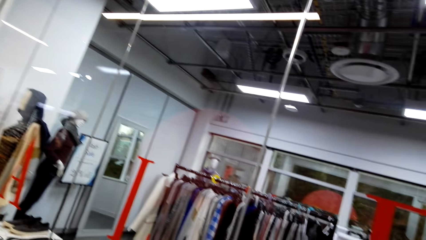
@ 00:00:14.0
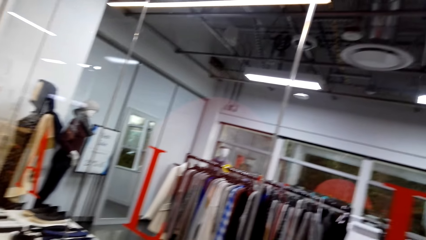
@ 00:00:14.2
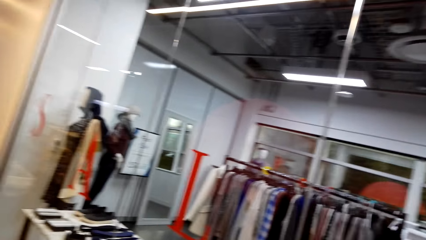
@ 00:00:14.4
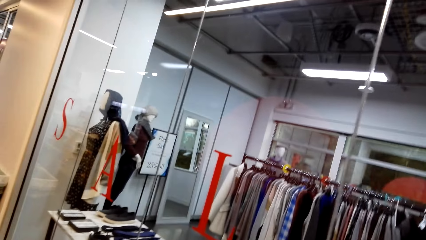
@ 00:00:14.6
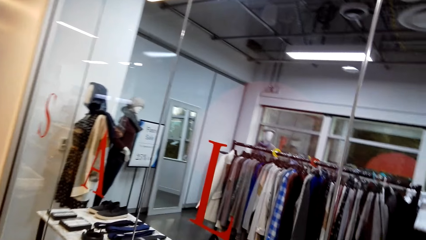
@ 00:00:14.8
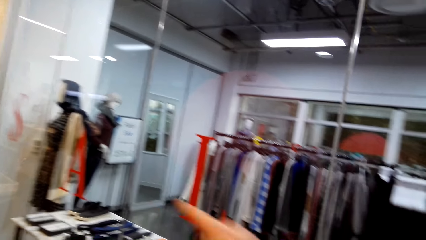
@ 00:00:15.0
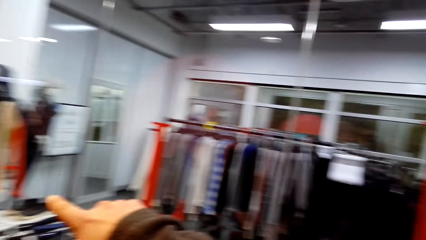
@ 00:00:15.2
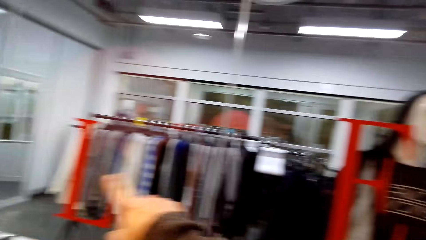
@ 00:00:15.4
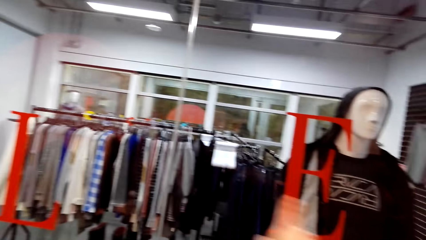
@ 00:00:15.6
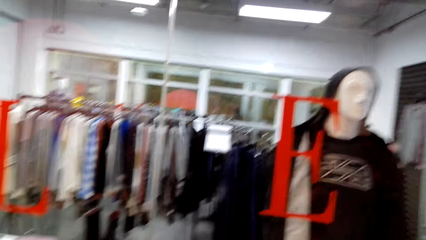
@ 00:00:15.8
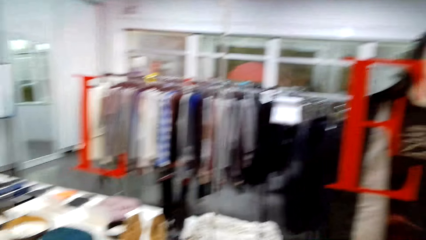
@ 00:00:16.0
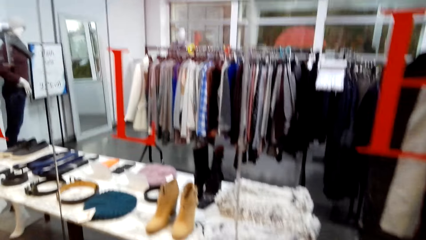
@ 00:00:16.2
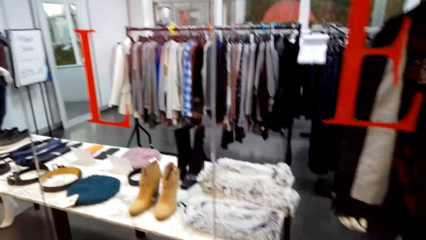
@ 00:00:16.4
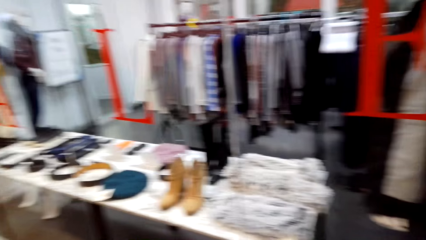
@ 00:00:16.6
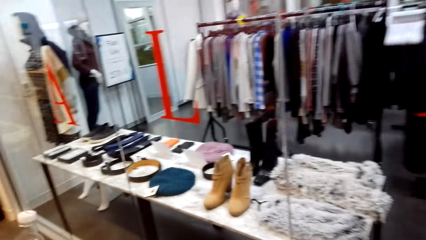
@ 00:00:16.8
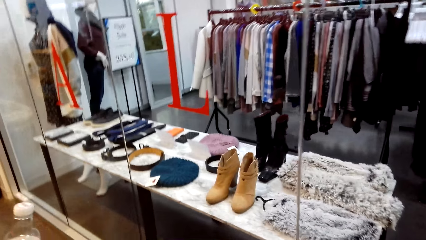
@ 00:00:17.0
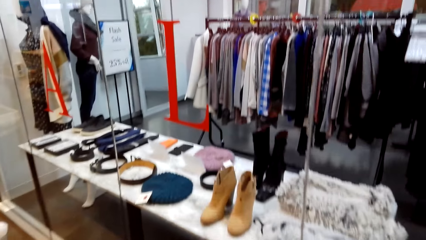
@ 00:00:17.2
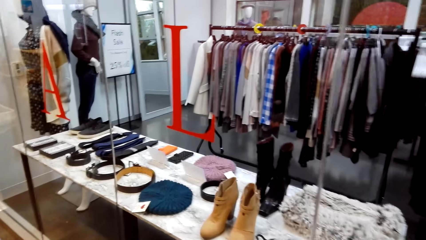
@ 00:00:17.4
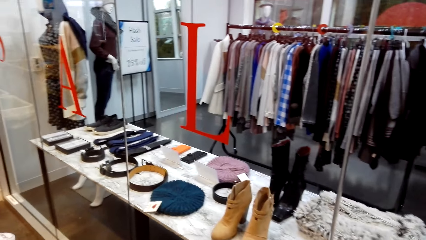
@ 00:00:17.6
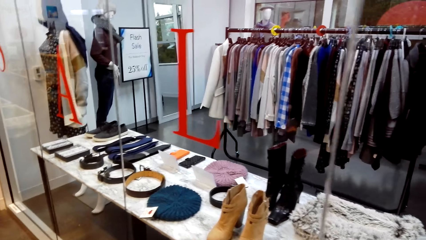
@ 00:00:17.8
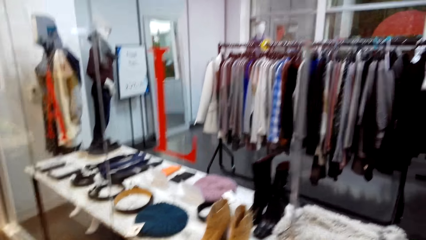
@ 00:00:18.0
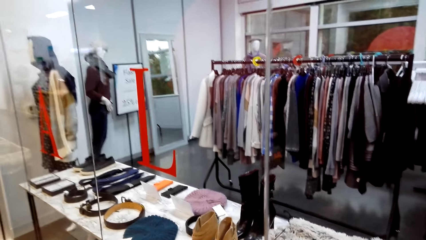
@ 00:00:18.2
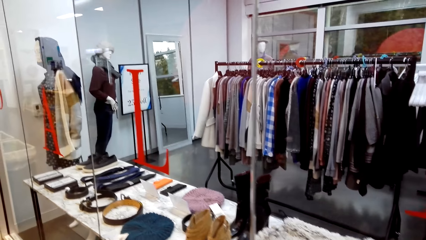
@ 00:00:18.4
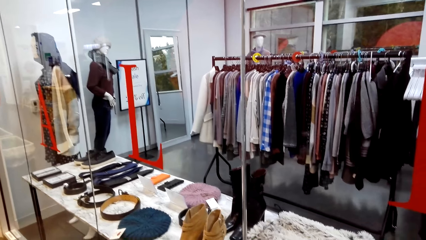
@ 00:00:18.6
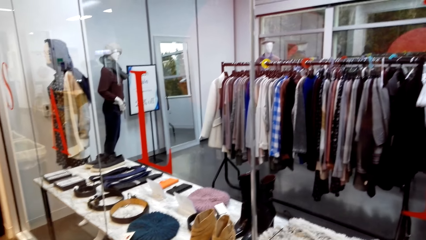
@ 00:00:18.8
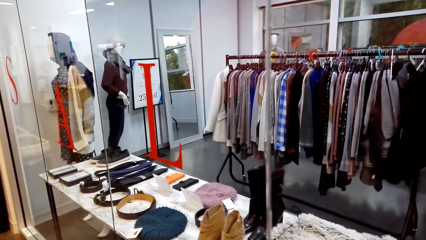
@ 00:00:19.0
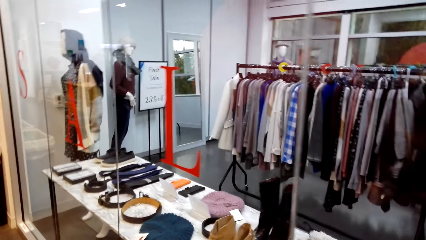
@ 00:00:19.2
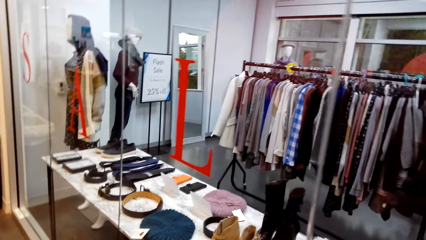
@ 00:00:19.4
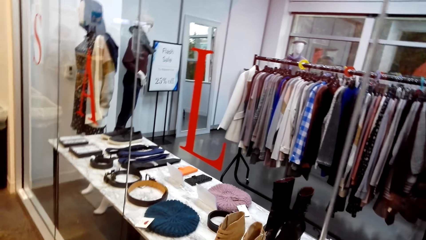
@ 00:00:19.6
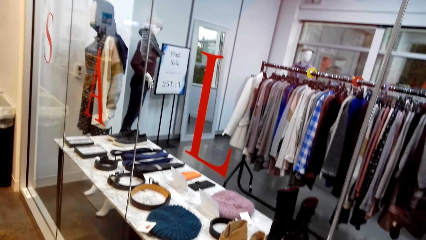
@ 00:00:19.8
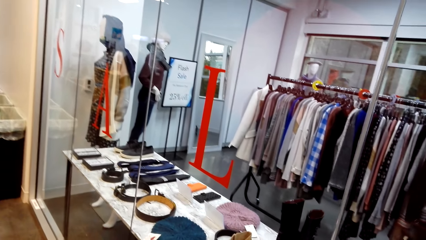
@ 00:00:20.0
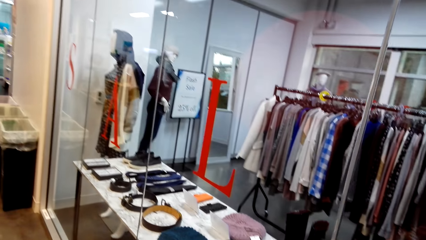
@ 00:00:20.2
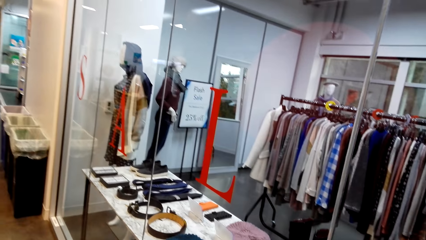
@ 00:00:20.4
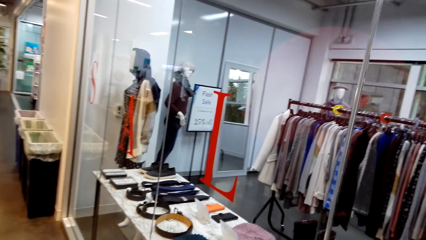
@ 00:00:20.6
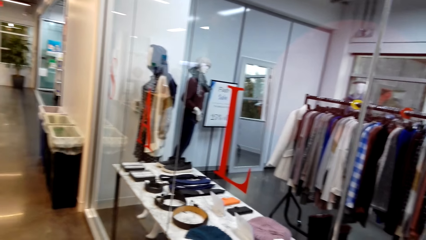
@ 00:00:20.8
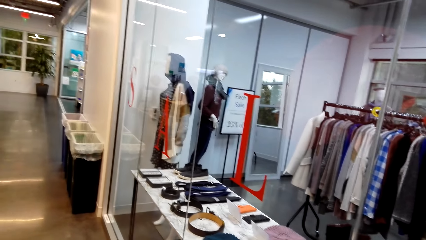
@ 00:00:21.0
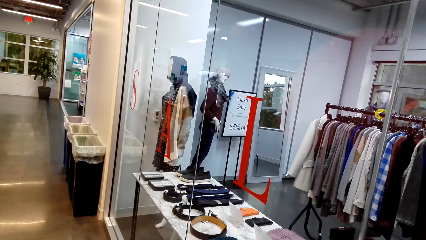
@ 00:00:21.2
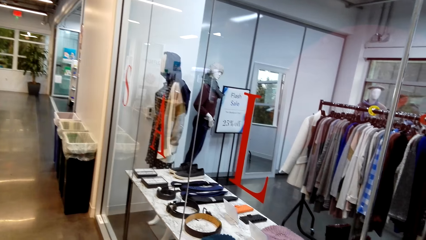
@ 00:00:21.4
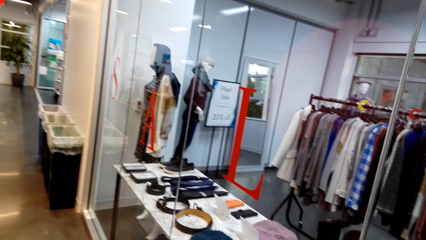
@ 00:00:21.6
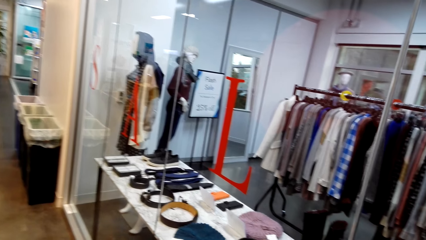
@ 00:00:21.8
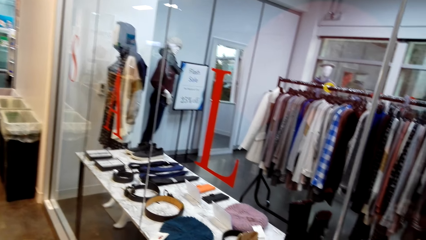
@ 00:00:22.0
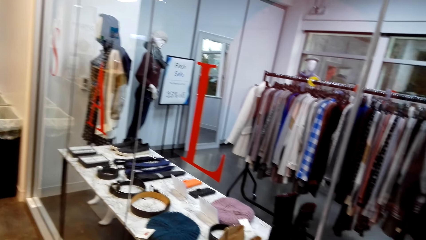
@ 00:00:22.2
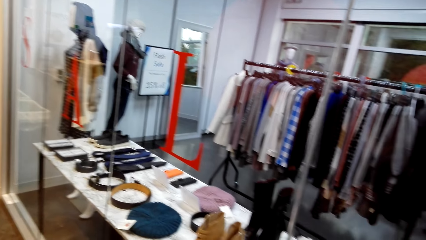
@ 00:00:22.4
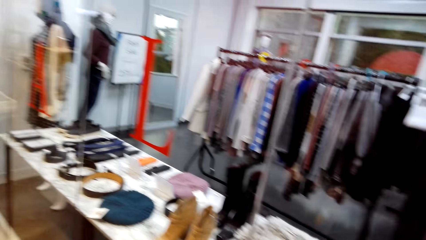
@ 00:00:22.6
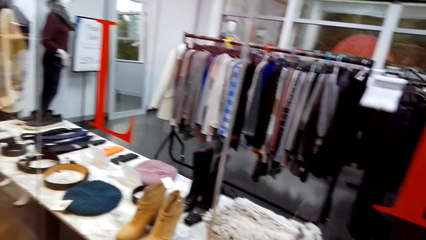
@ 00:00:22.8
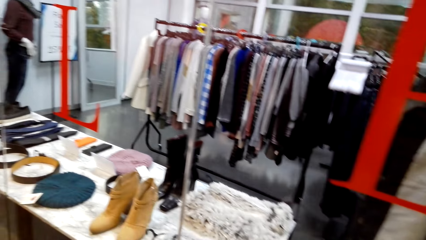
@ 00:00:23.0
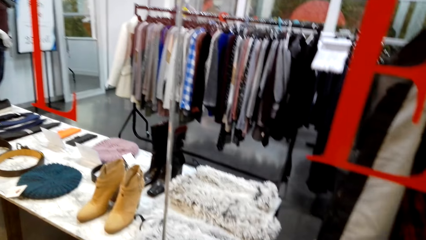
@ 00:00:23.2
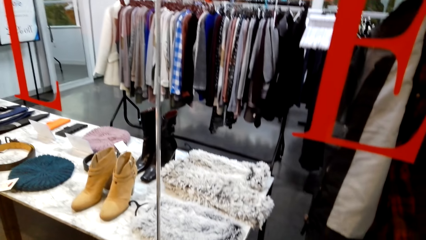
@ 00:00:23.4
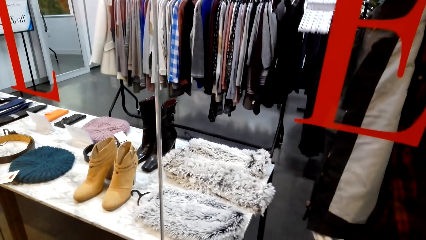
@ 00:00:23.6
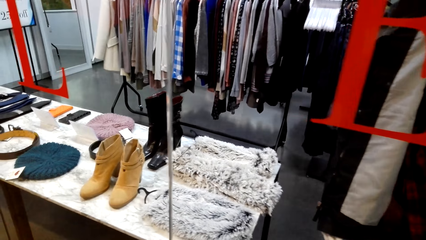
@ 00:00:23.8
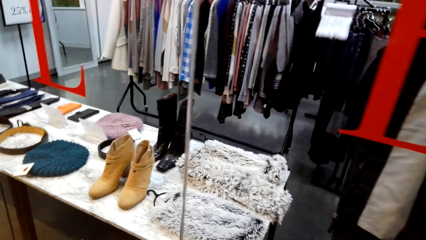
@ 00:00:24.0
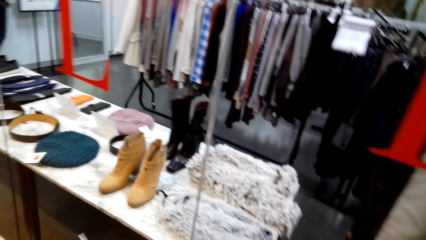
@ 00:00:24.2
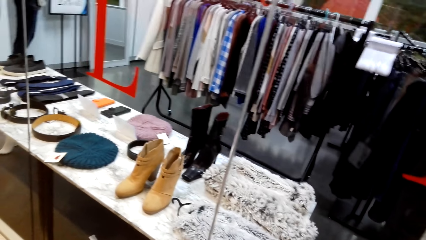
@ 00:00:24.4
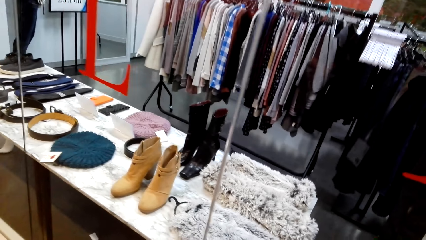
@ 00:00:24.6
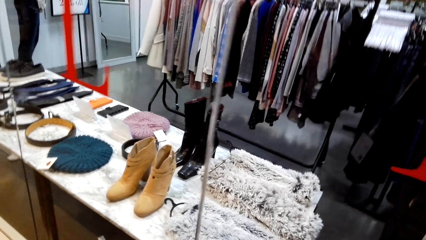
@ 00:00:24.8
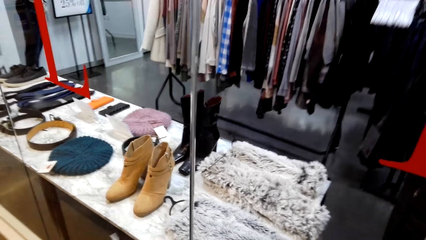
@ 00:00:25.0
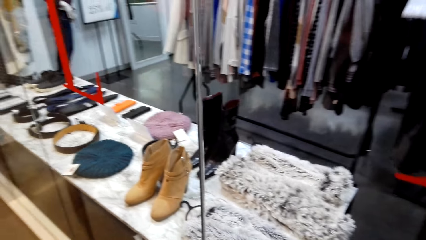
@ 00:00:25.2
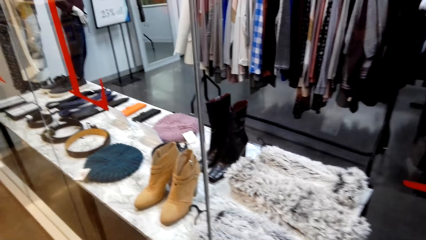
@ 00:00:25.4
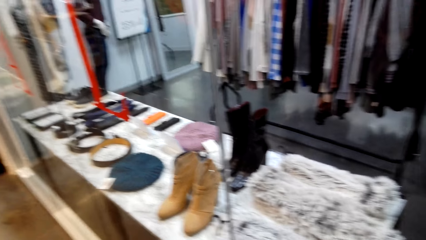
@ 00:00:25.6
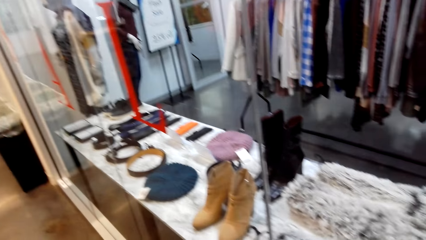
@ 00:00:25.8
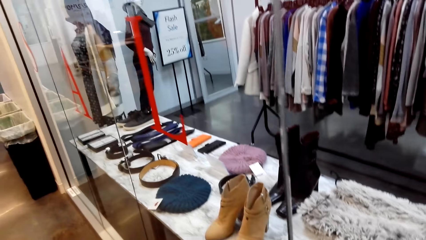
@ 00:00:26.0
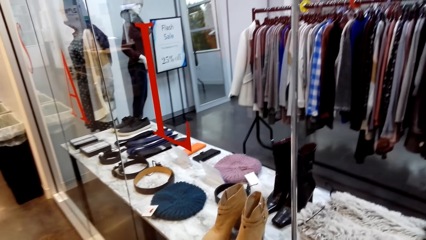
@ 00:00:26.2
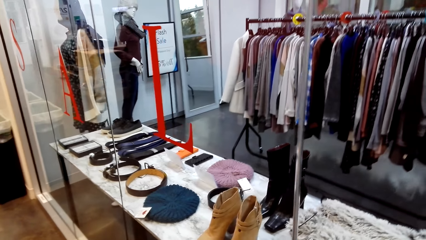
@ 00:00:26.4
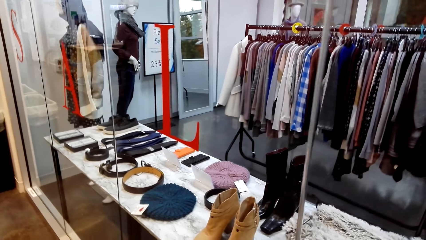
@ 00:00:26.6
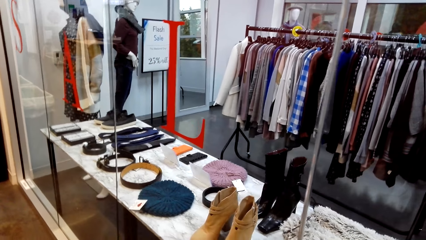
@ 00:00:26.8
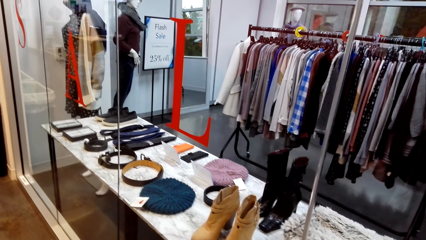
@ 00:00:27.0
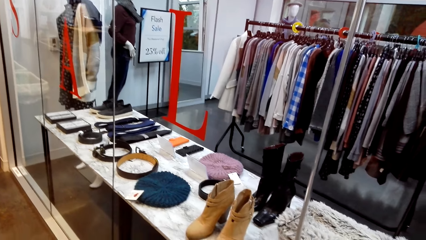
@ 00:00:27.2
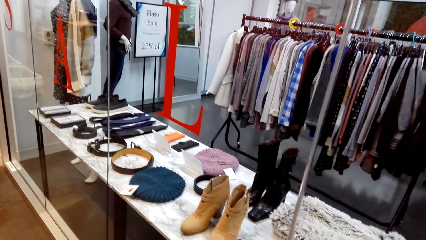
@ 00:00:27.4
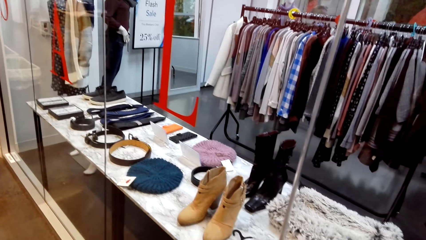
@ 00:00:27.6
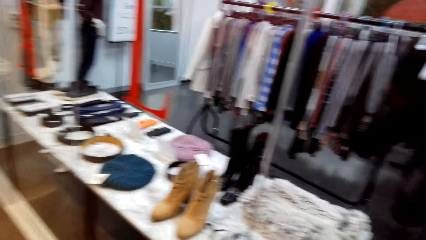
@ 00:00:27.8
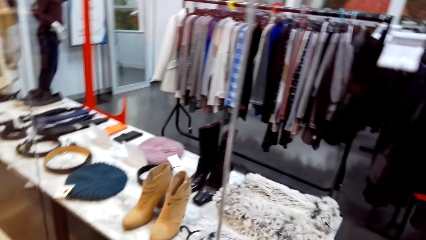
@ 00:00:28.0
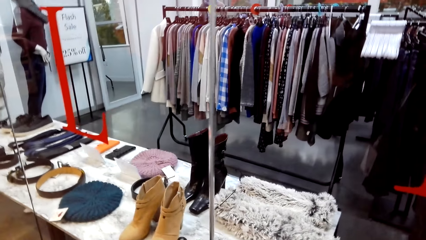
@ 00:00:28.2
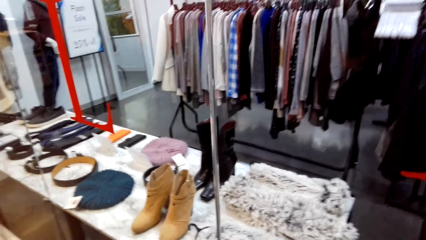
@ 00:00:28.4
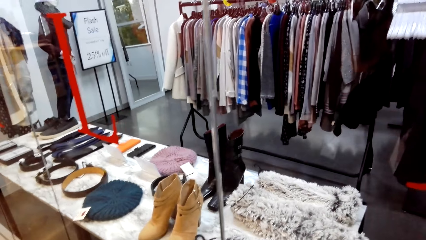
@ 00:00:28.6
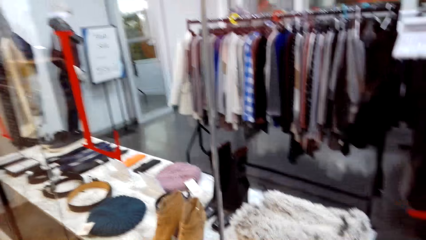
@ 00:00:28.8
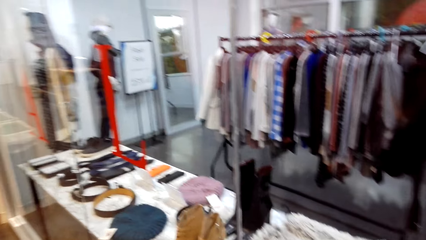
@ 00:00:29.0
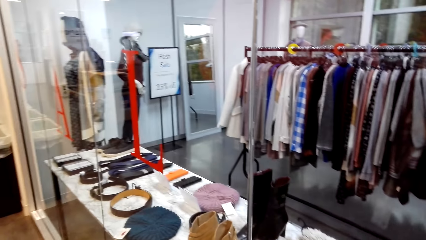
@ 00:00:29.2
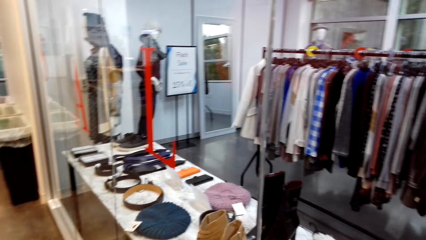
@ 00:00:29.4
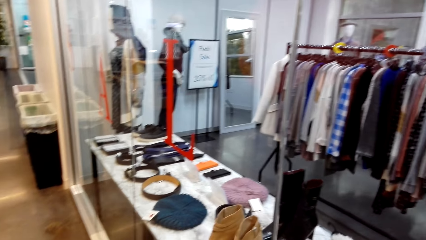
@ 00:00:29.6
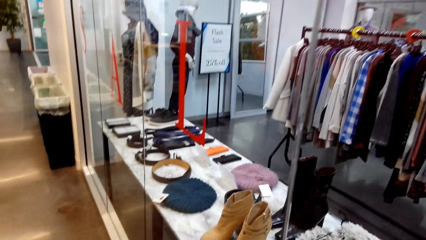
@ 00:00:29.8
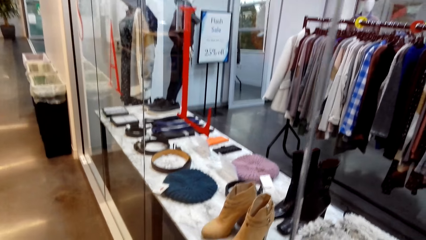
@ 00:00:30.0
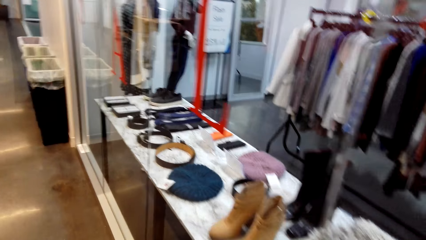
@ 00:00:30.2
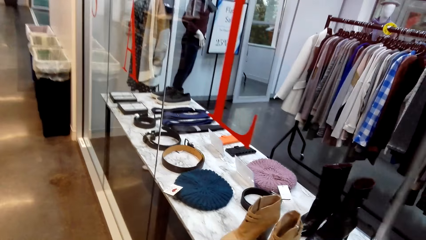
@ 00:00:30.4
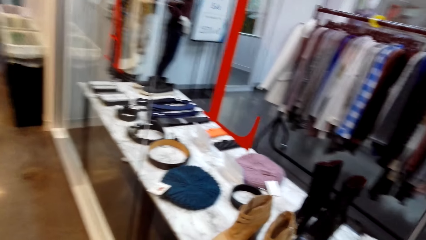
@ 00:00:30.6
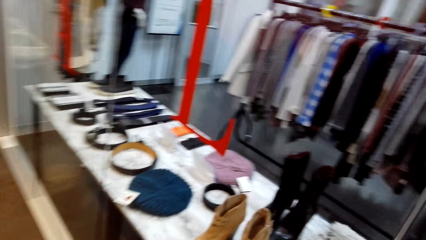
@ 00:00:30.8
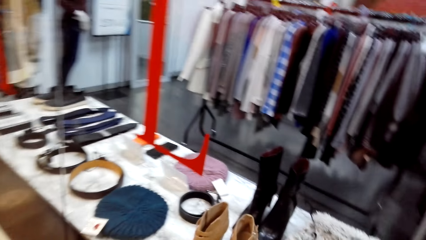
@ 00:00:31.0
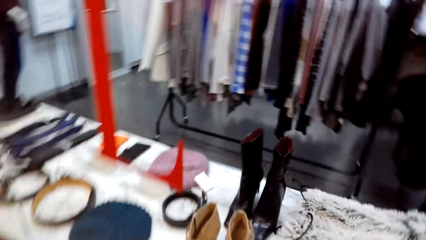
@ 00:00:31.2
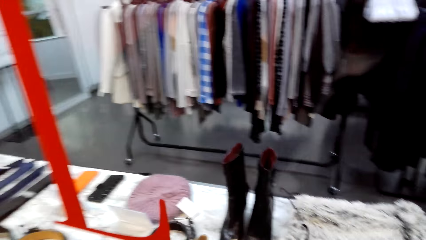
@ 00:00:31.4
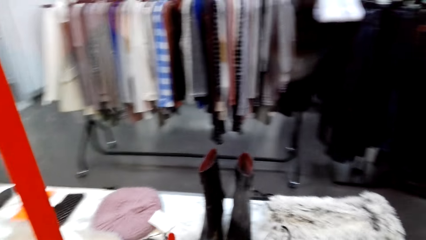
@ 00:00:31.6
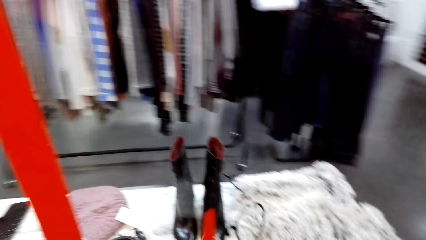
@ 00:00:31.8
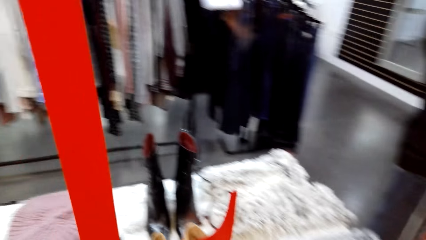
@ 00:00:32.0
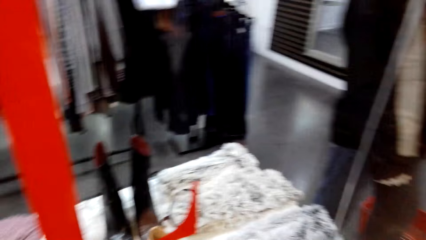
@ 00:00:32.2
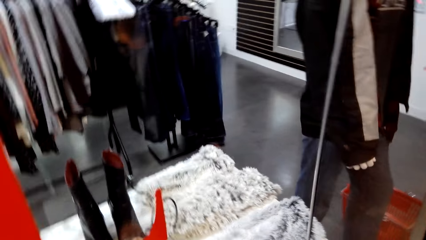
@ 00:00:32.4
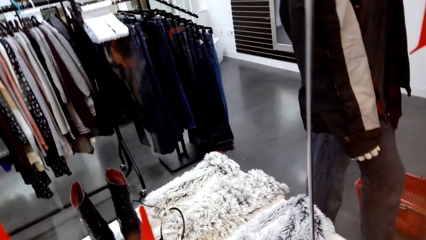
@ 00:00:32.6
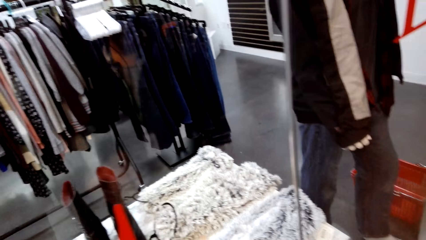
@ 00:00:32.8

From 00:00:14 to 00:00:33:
The camera wearer uses gestures. They look around.
